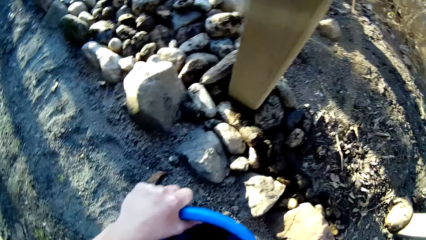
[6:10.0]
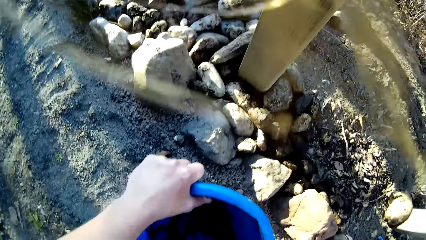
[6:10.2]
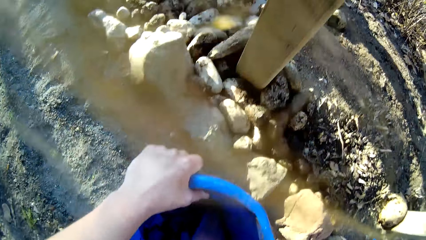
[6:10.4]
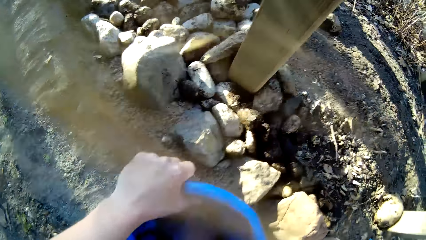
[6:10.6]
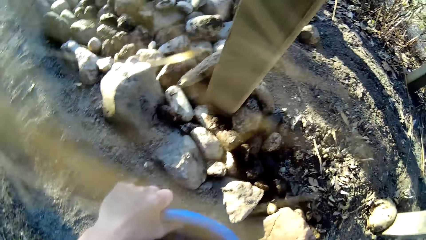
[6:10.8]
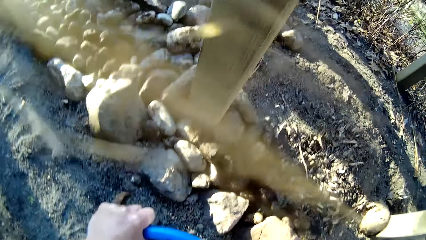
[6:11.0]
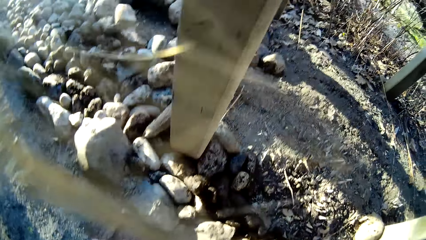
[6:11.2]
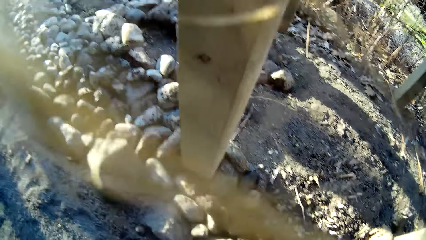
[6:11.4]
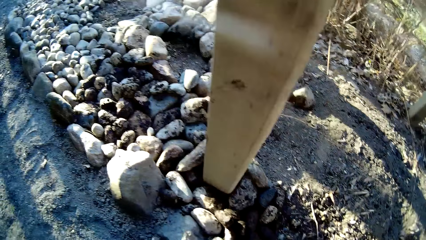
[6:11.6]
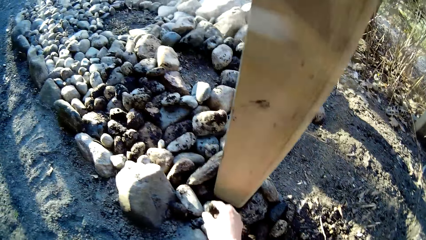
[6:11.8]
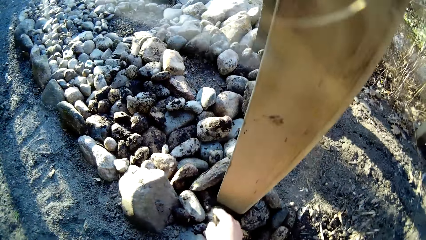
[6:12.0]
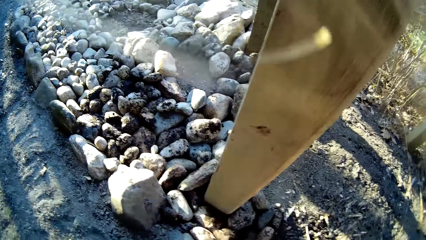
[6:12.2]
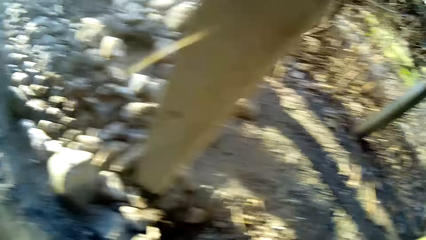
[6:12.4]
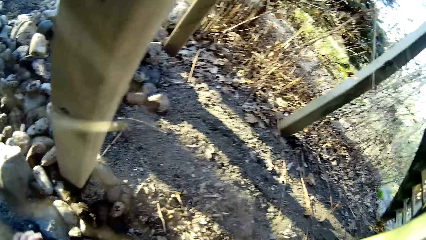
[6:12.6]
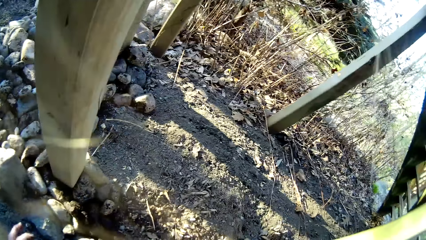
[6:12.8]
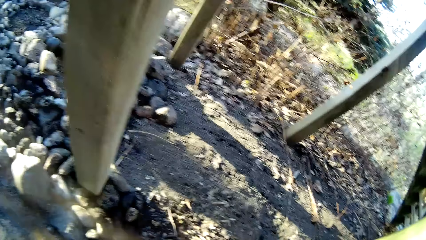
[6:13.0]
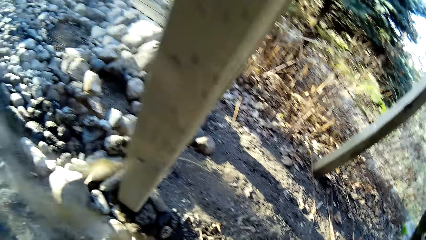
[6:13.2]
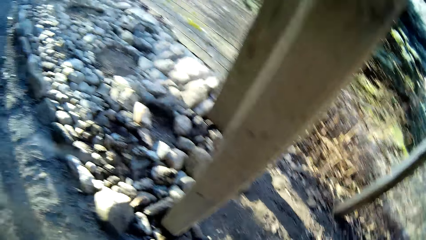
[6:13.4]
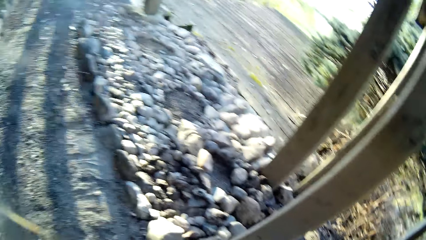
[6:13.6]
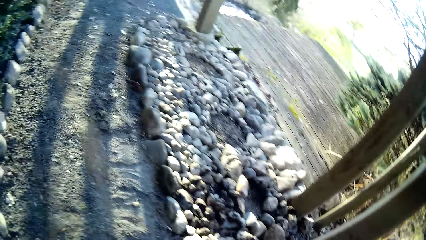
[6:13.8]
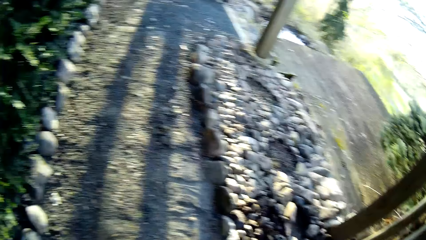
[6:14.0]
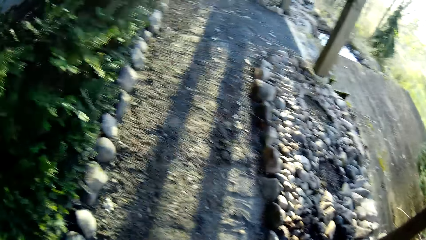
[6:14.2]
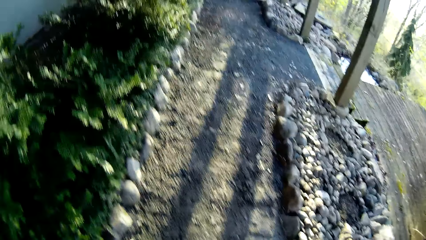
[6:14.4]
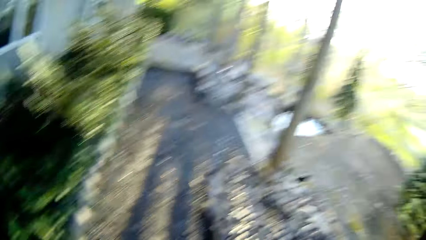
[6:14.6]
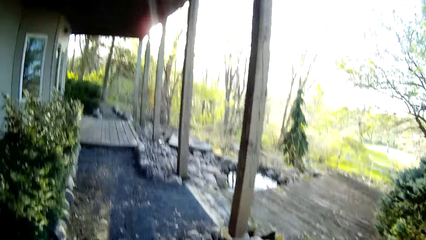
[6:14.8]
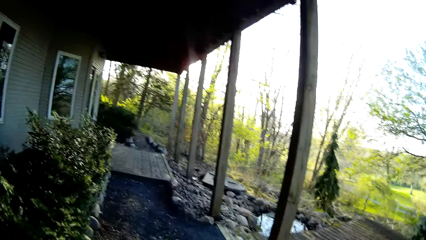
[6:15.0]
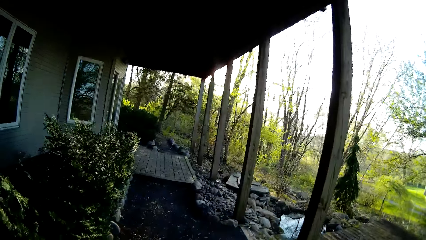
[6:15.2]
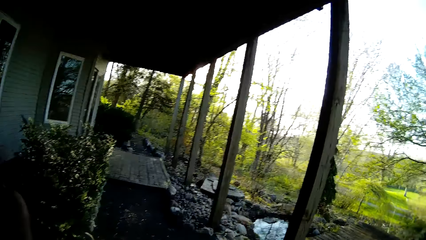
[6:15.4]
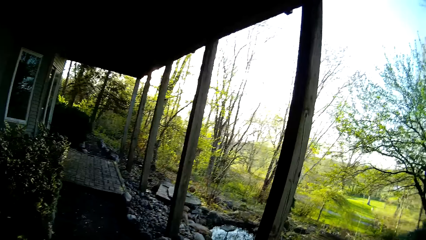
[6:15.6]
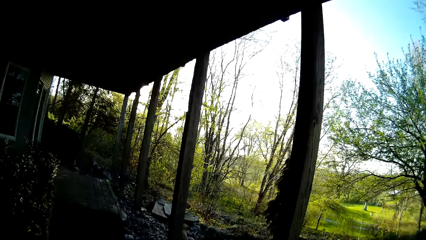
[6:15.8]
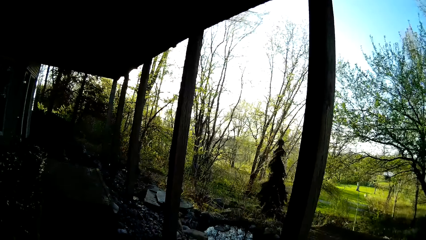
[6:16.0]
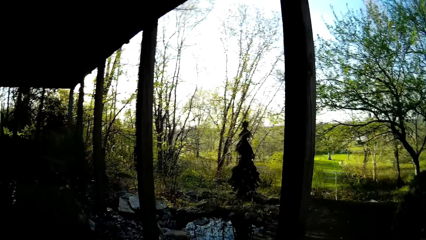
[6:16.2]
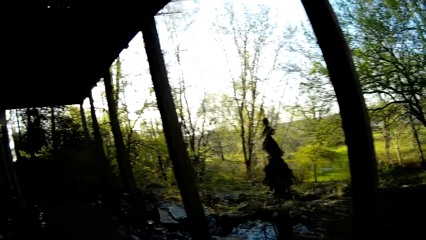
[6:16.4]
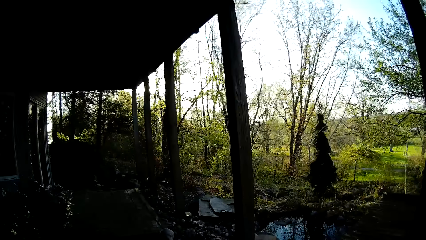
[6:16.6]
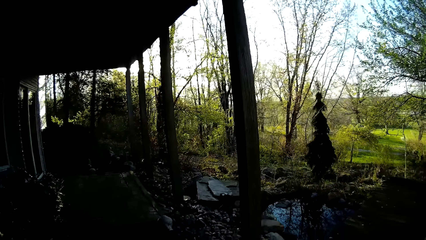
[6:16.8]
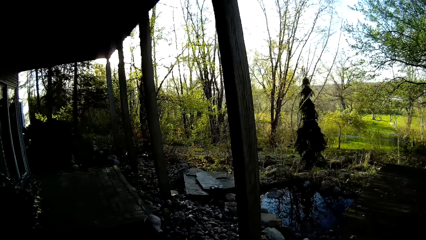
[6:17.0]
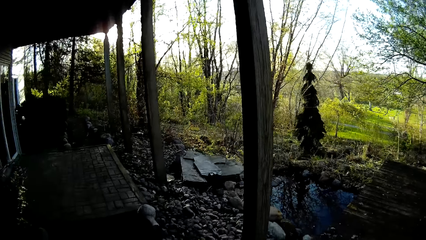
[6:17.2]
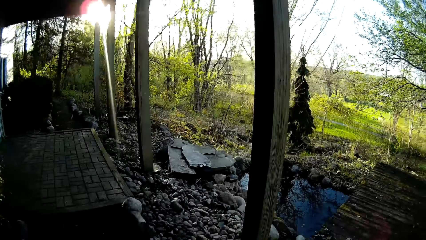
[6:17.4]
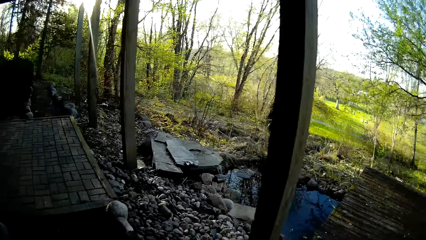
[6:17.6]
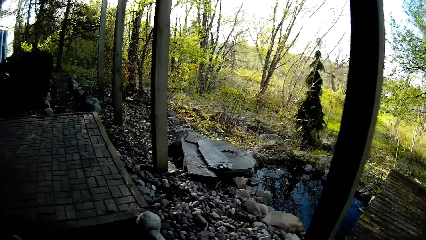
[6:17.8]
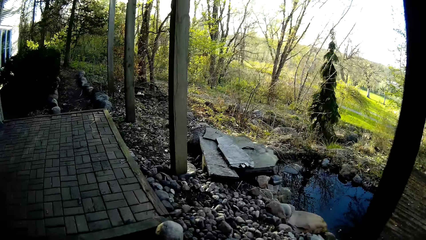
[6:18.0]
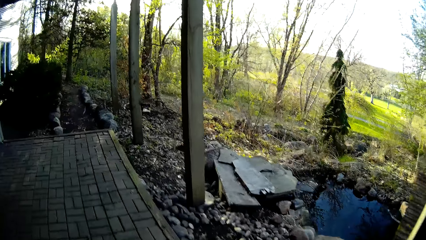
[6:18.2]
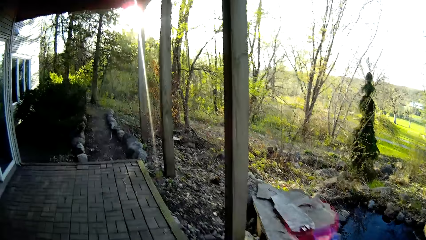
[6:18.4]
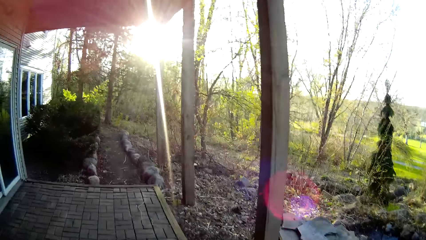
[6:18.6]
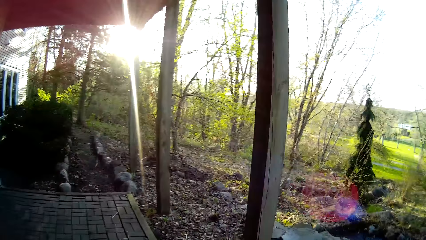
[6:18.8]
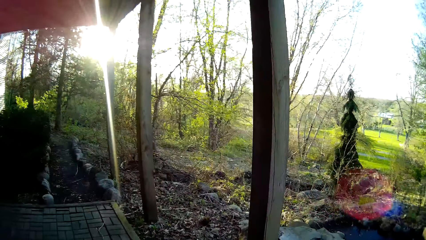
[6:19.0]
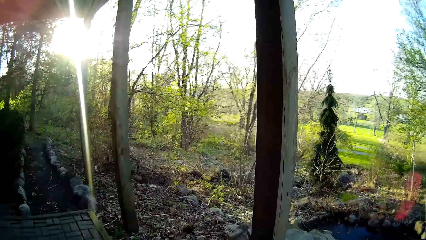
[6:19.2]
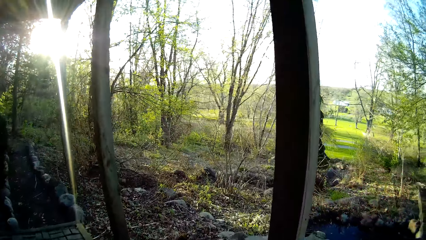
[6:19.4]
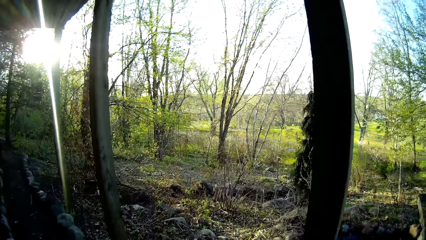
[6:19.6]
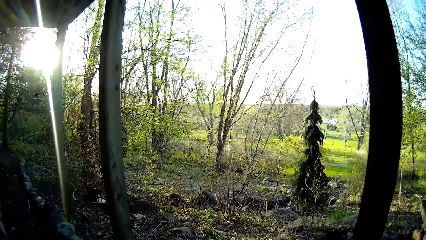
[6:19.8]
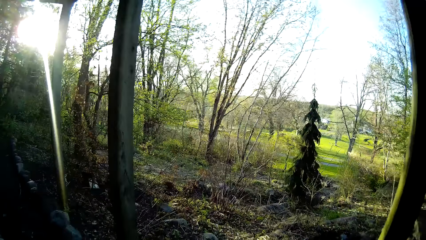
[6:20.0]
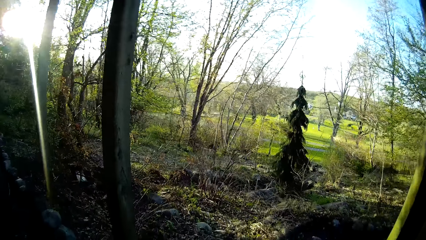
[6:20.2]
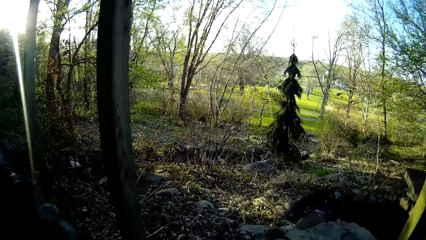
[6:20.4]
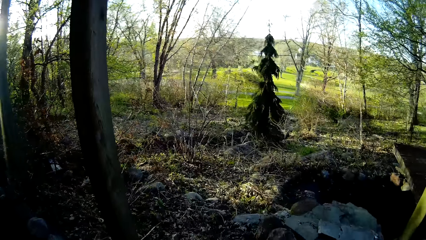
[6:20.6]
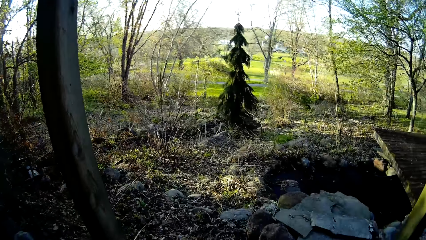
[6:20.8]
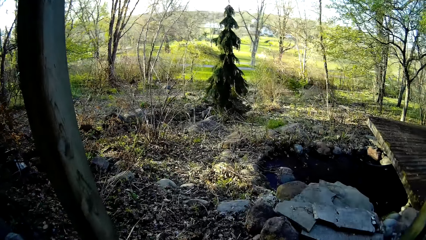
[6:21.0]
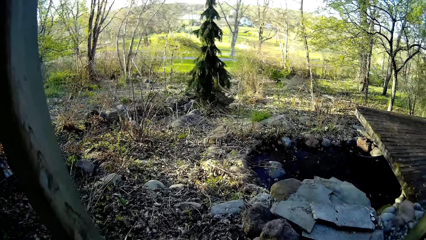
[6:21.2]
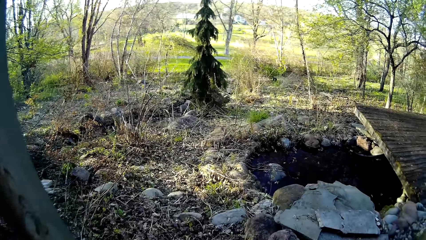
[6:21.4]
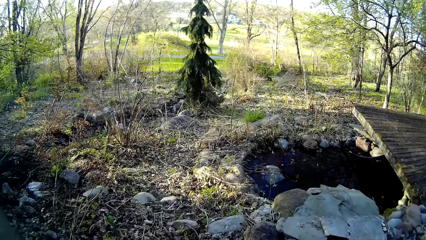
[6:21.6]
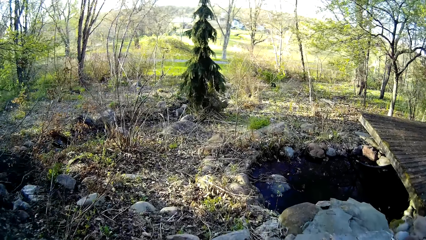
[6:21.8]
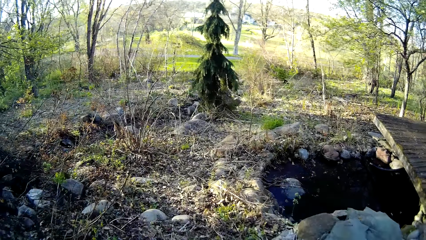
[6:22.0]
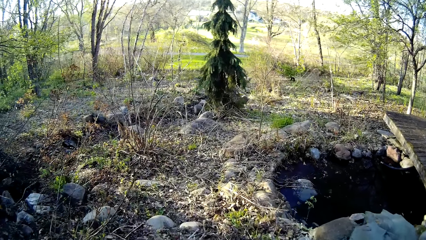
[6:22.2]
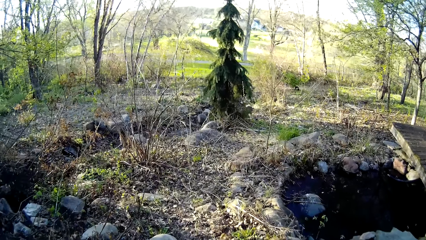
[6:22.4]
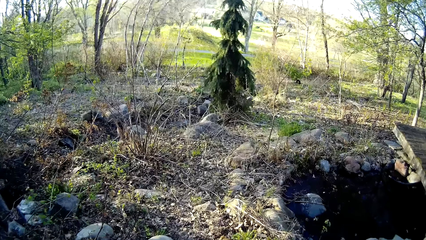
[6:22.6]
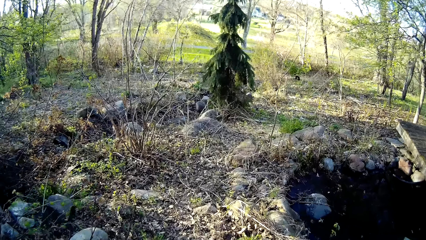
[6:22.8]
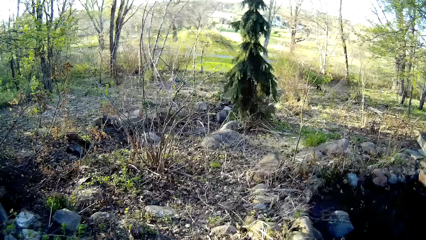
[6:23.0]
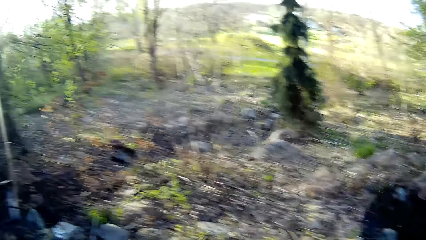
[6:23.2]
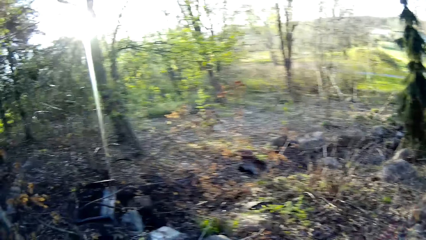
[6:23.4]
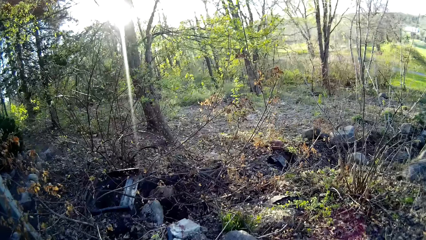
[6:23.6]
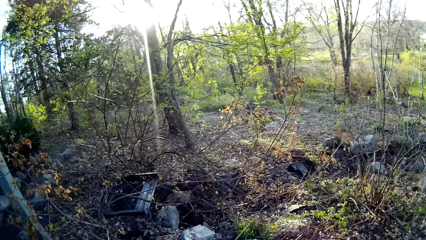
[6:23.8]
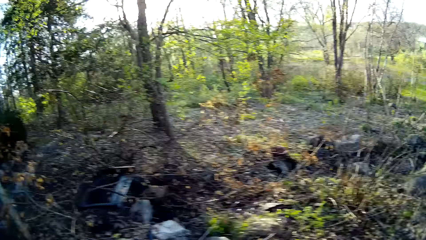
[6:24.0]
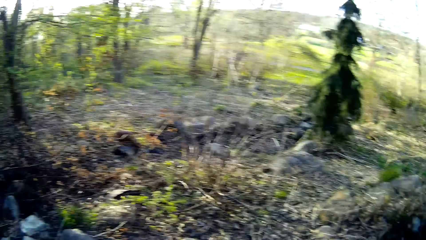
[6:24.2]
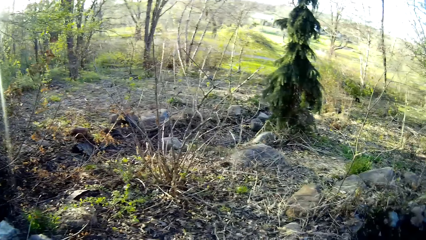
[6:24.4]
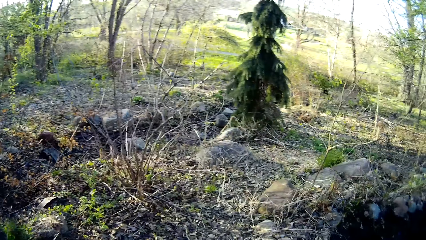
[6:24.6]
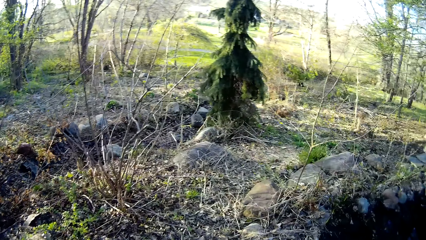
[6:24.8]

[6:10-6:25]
The camera wearer picks the stones from the bucket. He transfers a stone from the bucket to the ground with his right hand. He places the stones on the ground. He looks around the field. He walks around the field. He walks through a porch. He walks through a bushy area.
